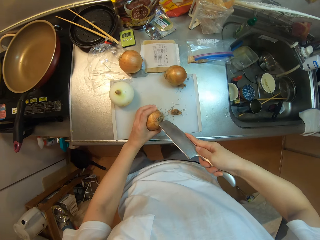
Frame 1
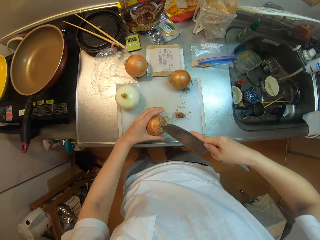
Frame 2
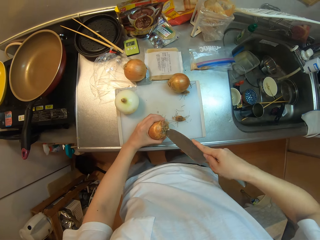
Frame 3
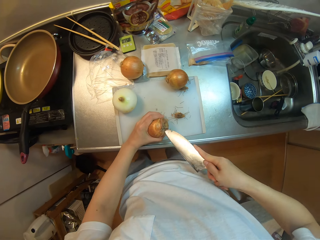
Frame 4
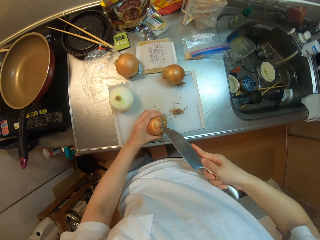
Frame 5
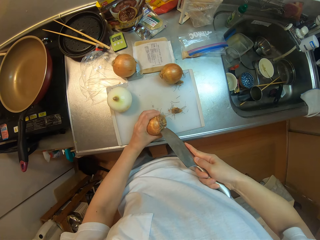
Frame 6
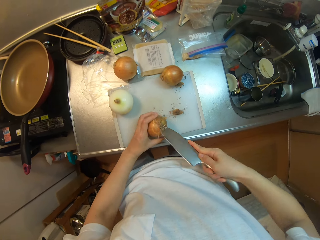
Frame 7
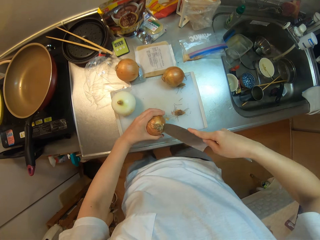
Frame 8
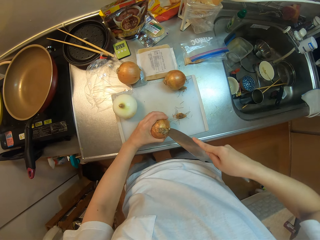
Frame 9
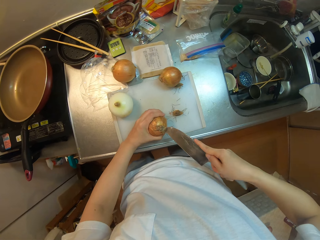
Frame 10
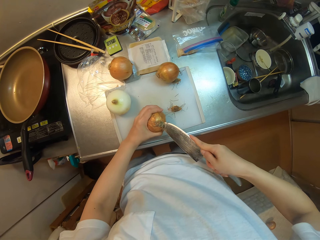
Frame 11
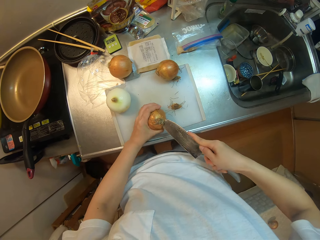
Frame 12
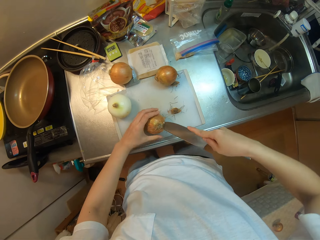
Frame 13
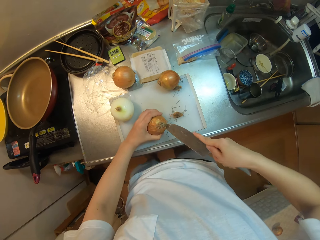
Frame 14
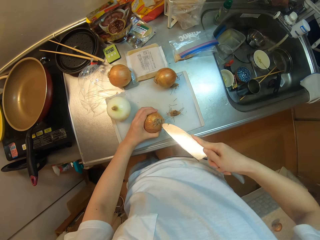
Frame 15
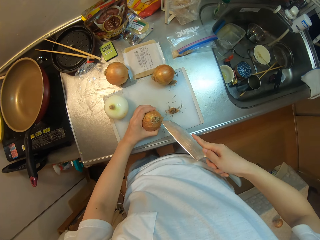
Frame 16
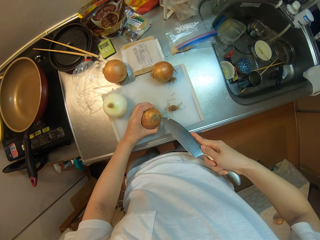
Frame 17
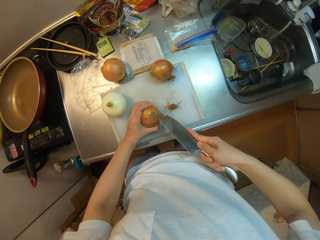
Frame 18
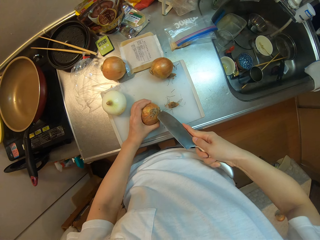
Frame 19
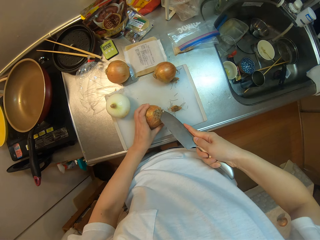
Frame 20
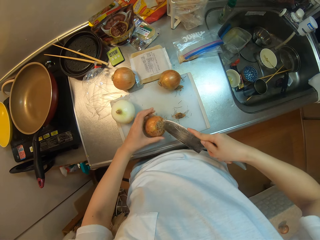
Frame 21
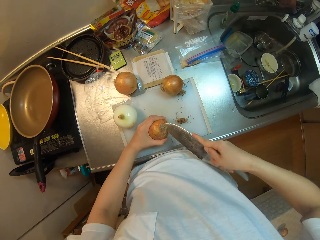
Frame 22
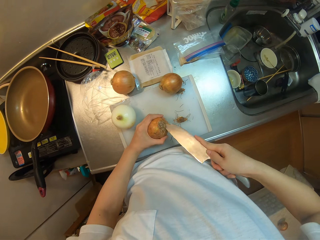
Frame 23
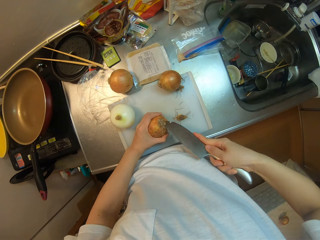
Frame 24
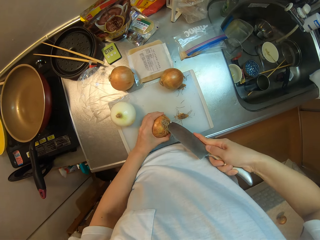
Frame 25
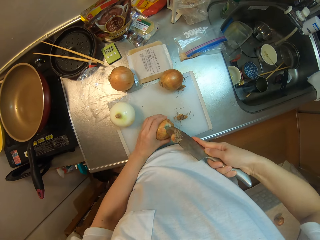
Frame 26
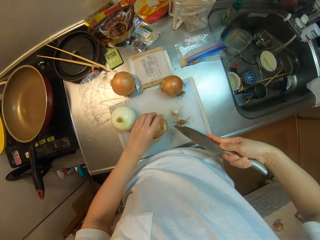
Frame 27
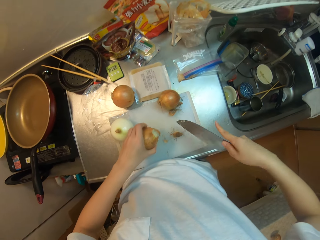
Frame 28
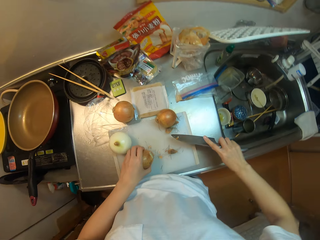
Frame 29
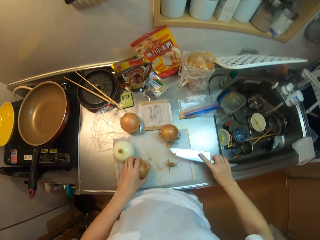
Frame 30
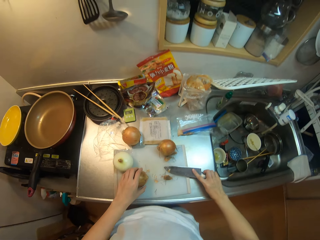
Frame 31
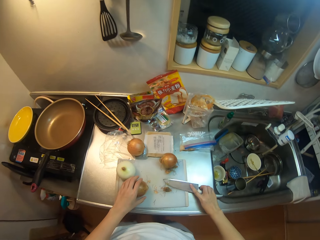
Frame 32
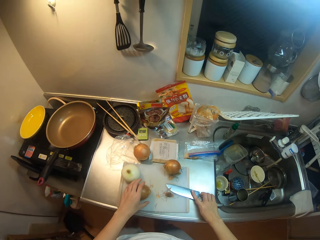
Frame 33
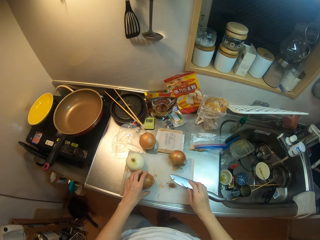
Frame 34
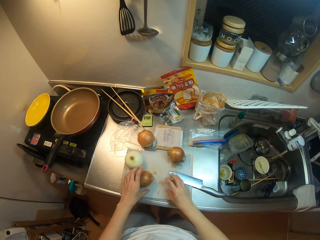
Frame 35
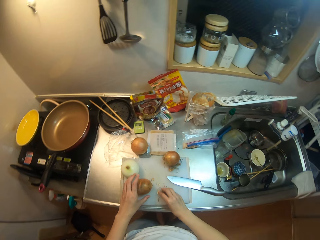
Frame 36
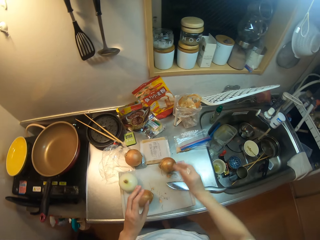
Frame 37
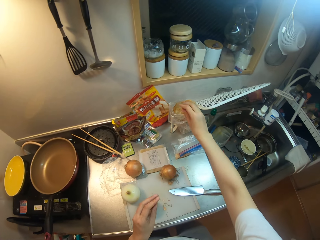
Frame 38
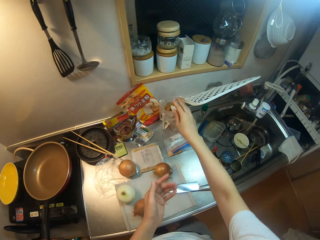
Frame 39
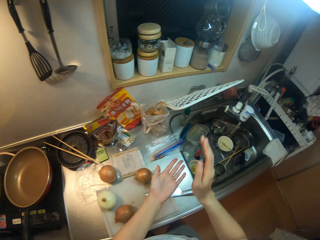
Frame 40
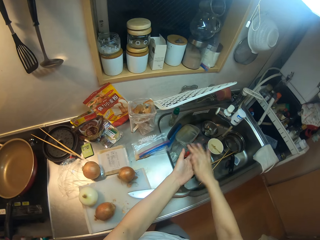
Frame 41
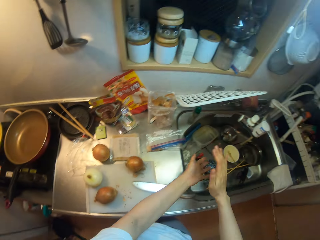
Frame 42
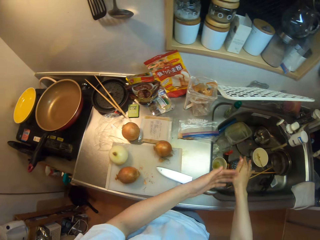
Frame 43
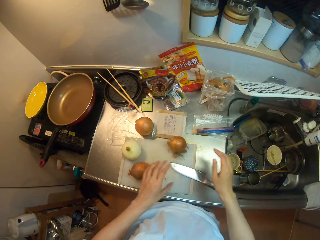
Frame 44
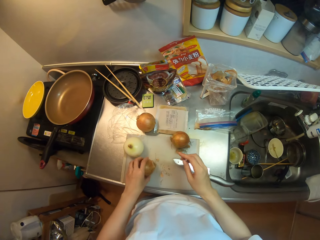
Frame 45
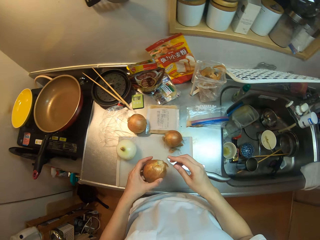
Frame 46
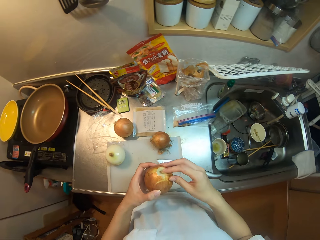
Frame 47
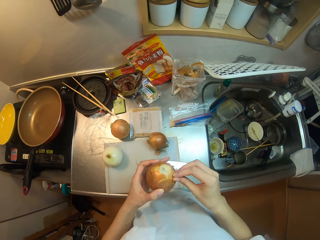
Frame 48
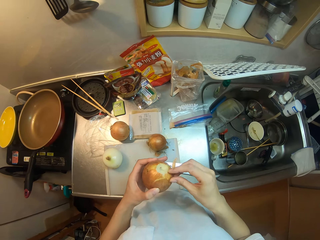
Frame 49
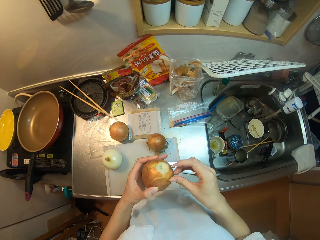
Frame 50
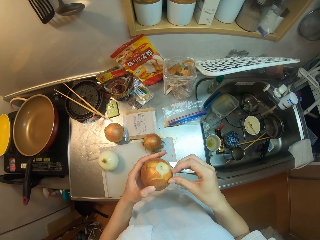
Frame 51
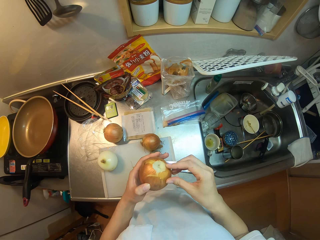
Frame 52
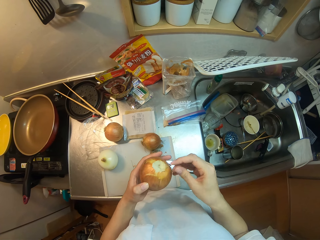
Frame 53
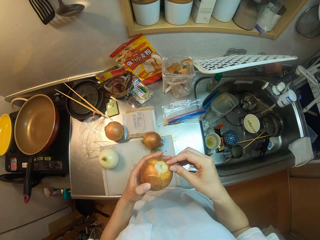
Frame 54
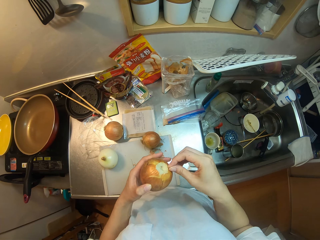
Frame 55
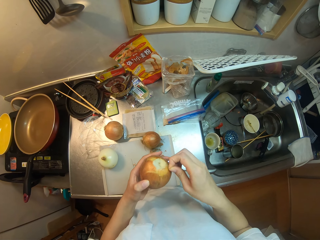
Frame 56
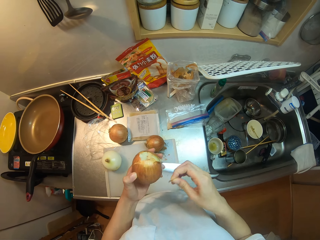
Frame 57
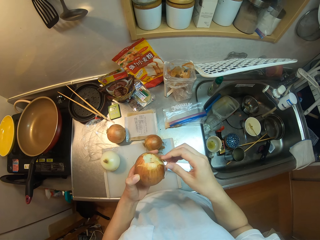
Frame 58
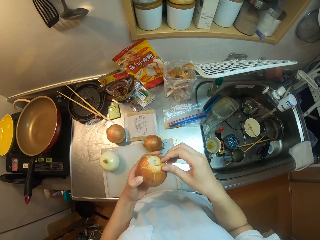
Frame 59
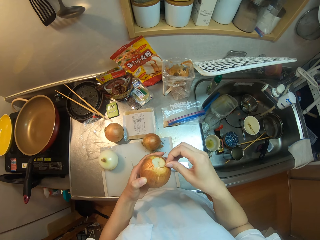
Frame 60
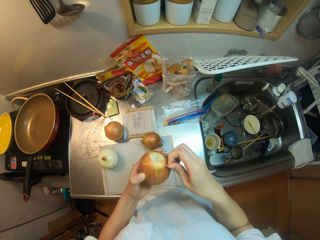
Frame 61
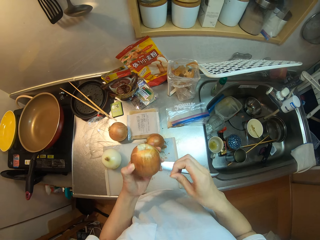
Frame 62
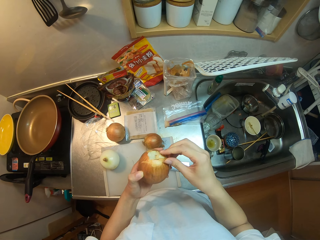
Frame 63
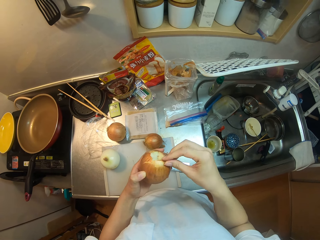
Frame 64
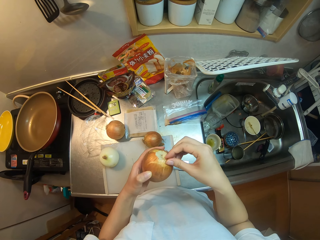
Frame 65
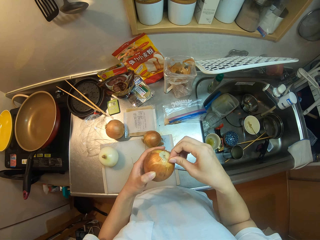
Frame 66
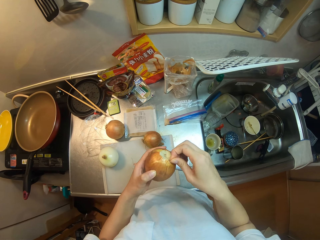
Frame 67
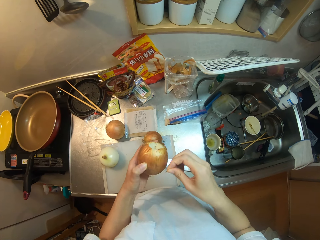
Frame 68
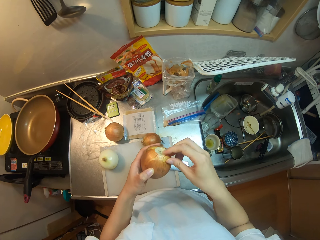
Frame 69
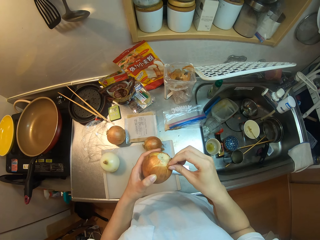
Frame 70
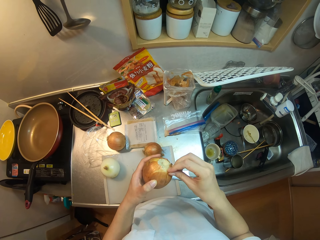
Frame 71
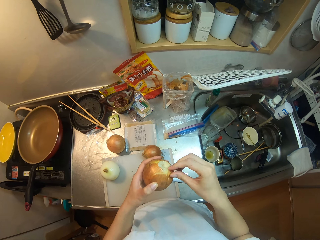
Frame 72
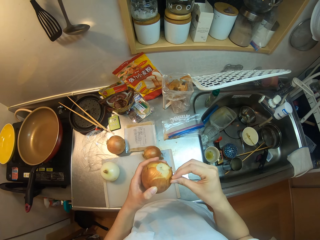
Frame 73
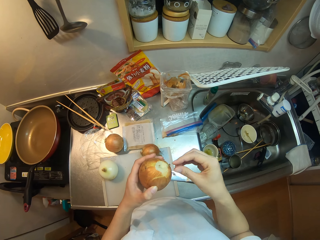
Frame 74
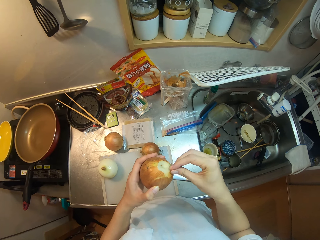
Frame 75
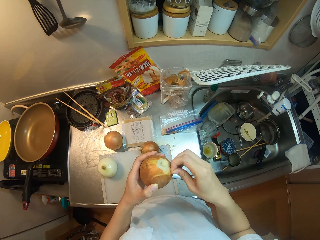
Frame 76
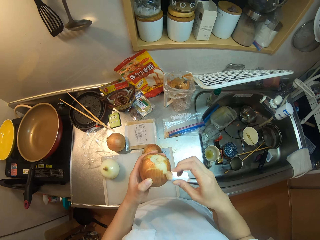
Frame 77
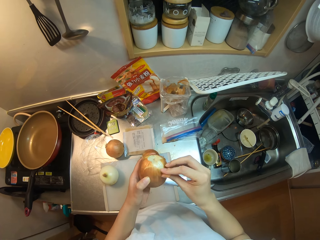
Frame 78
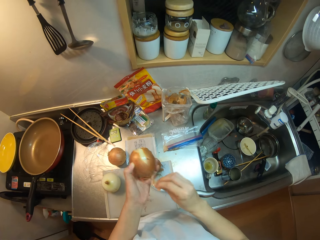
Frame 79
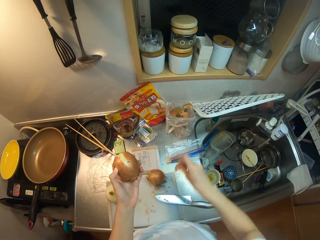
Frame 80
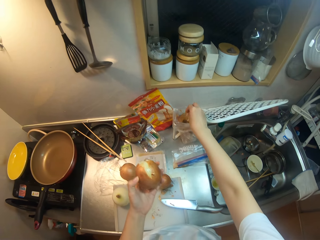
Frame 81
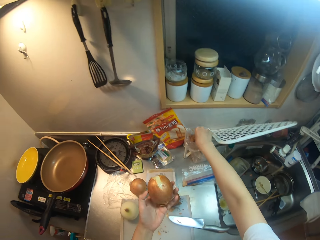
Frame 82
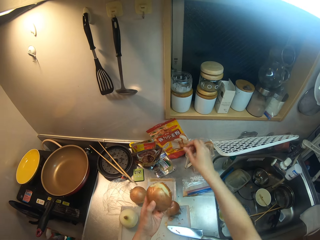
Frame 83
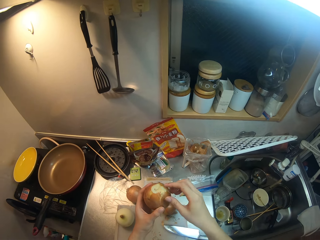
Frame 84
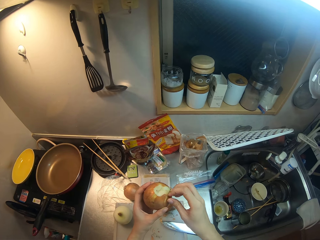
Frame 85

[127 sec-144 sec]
The camera wearer trims the end of the onion with a knife. She drops the knife on the kitchen countertop. She dusts her hand. She picks an onion from the top of the cutting board. She peels the onion with her hand. She puts the onion peels in the polythene paper.

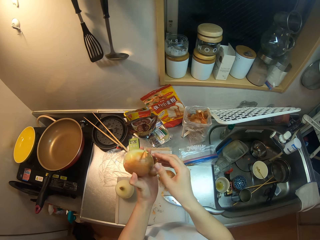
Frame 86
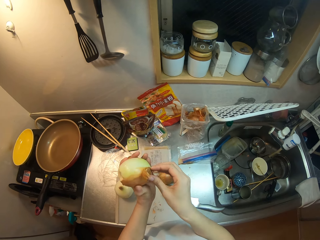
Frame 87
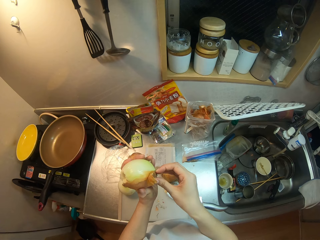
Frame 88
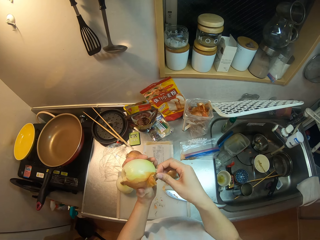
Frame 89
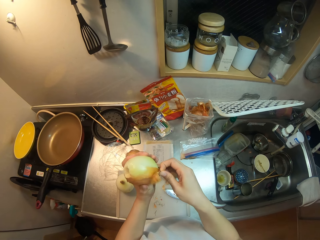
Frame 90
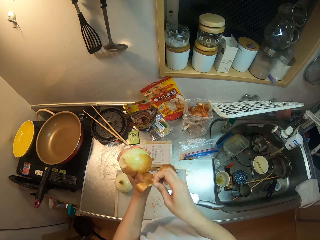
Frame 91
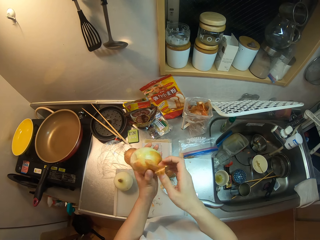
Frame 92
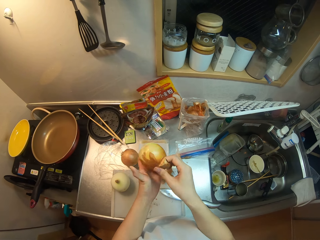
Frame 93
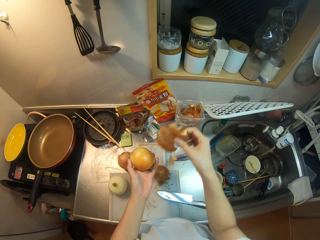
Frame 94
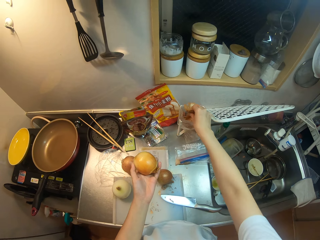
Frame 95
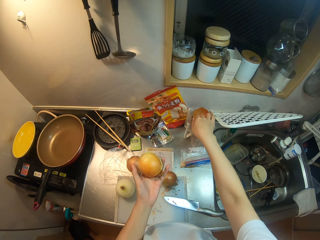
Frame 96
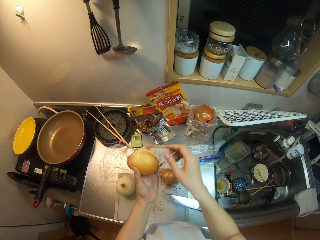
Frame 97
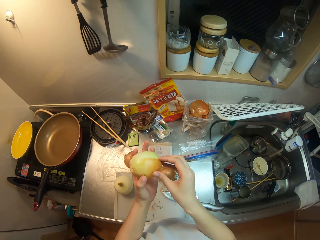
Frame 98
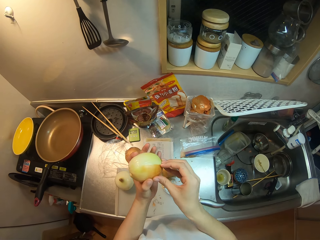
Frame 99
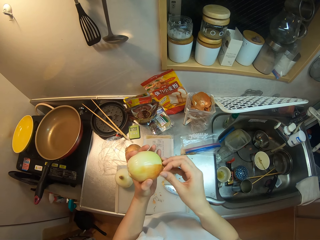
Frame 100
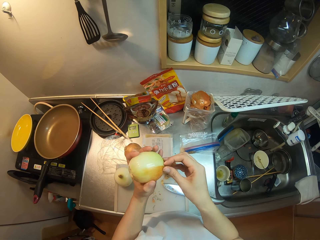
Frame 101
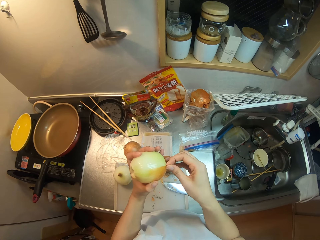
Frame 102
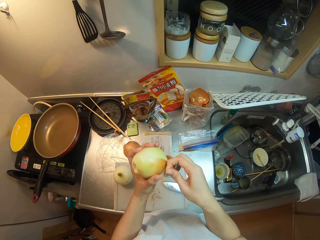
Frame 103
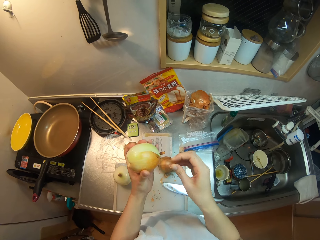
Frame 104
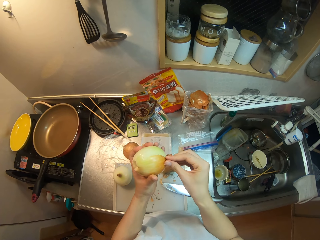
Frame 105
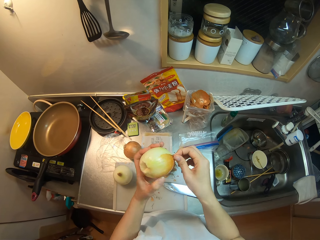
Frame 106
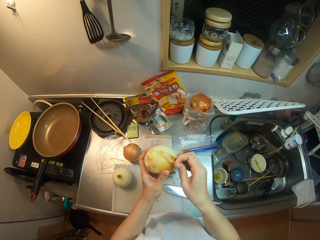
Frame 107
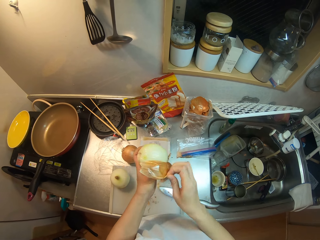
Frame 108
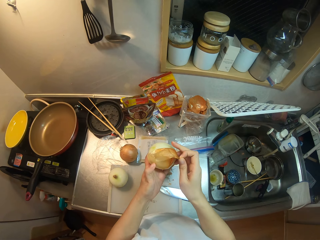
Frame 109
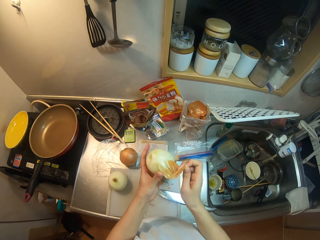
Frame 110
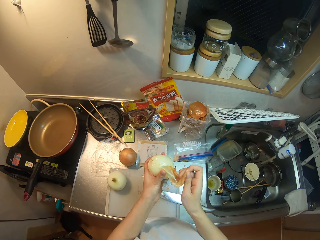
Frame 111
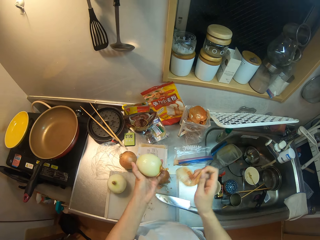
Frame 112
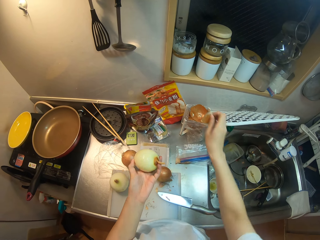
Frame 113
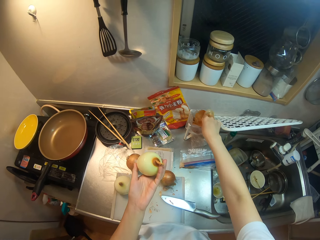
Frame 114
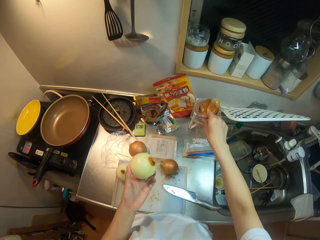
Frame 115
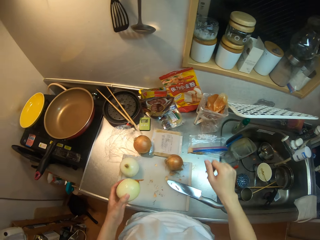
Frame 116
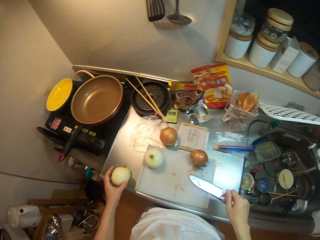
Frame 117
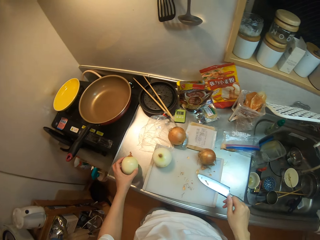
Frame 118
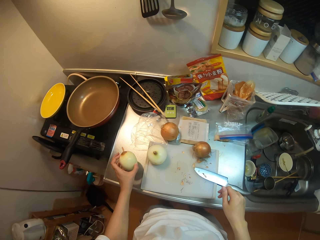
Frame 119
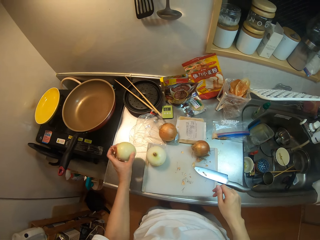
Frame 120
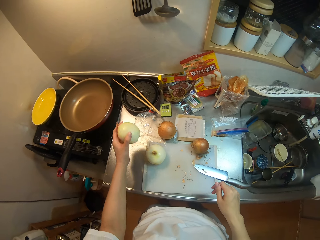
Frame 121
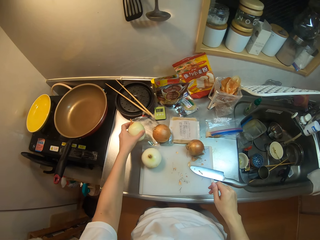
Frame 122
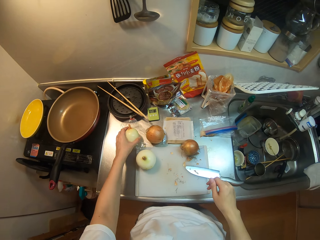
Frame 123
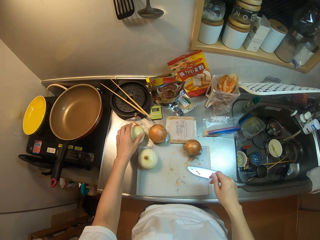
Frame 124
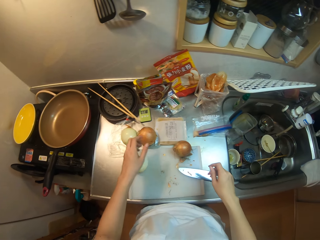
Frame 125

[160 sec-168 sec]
The camera wearer puts the dirt in a bag. She peels the onion with her hand. She puts the onion peels in the polythene paper. She drops the onion on the nylon.
